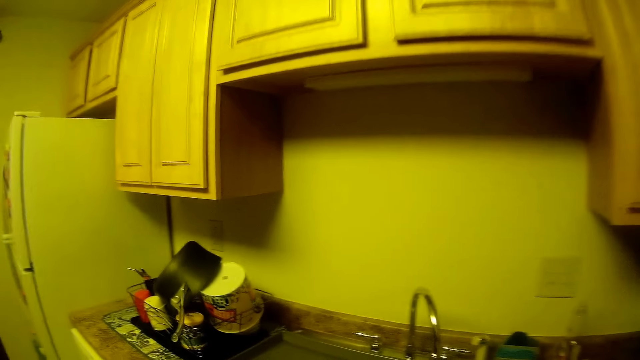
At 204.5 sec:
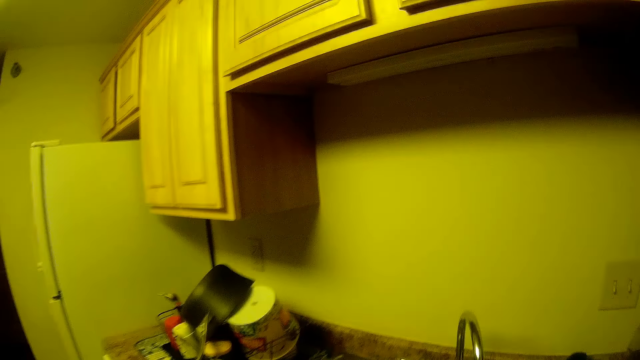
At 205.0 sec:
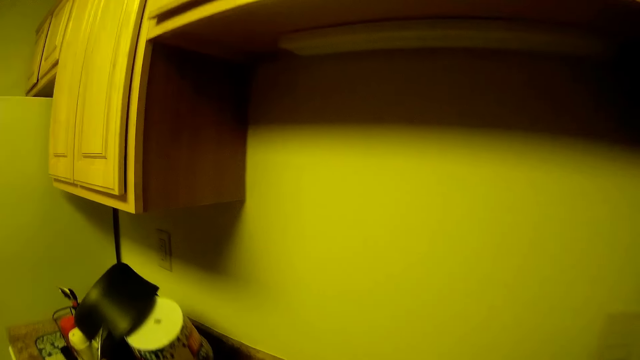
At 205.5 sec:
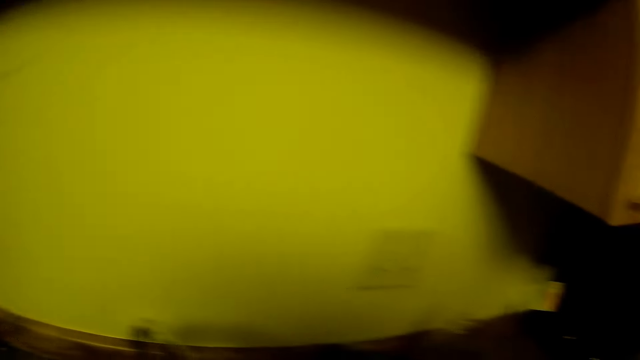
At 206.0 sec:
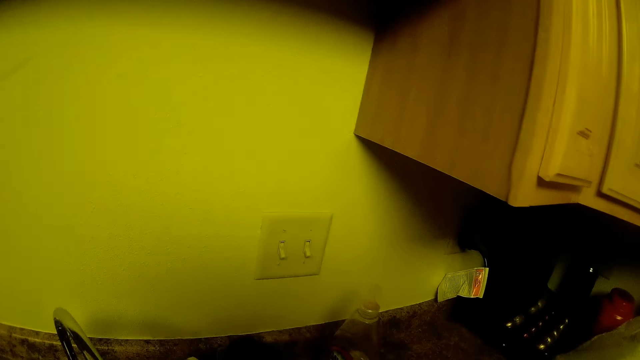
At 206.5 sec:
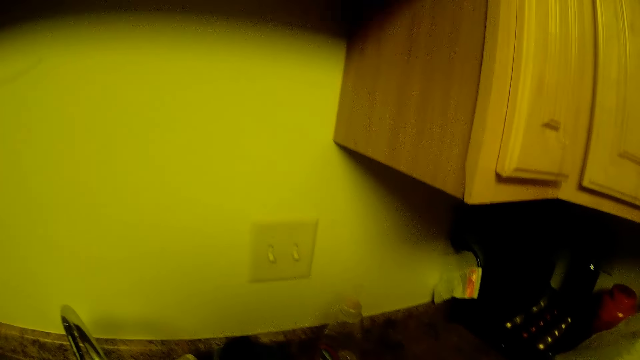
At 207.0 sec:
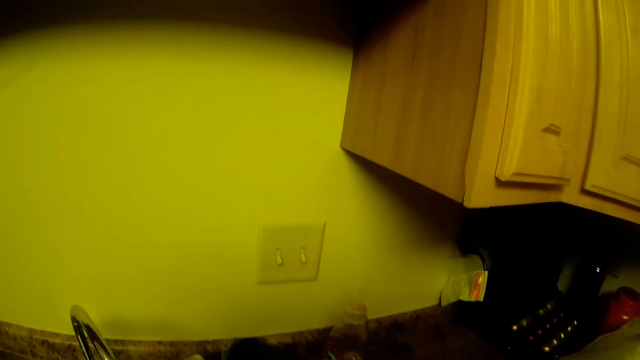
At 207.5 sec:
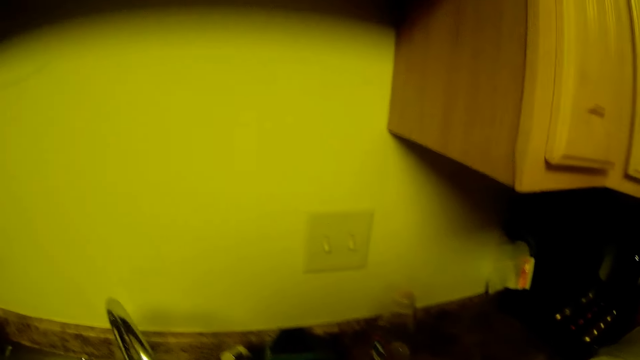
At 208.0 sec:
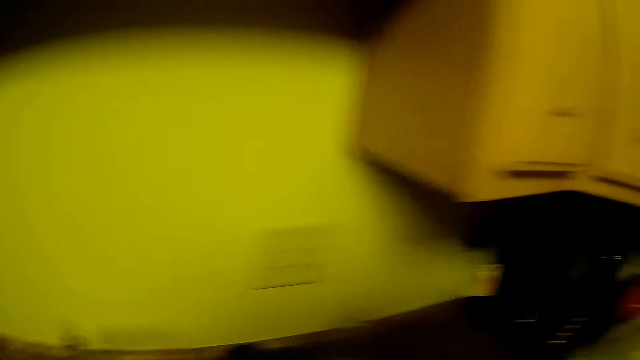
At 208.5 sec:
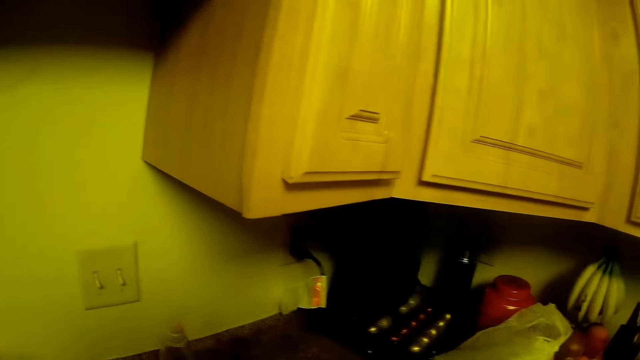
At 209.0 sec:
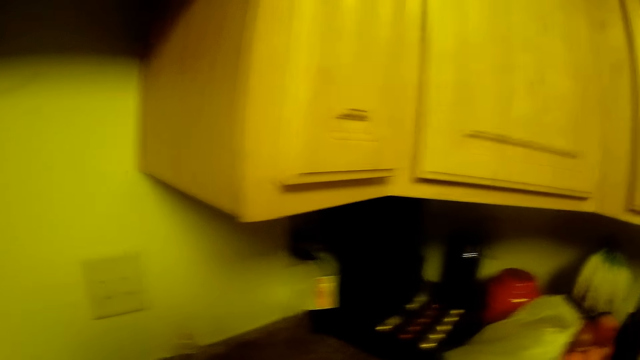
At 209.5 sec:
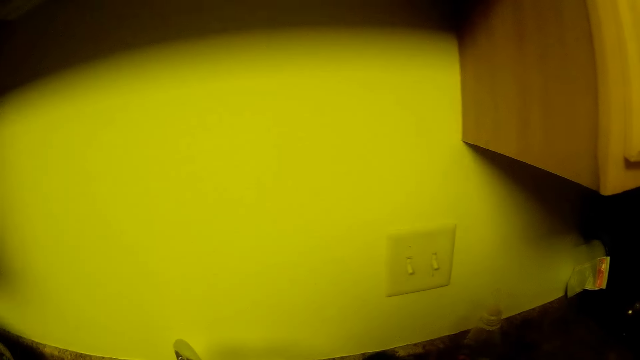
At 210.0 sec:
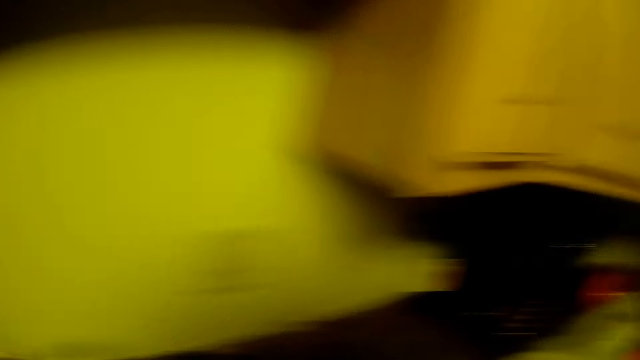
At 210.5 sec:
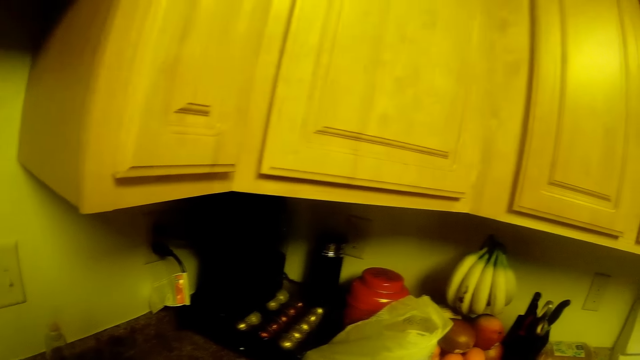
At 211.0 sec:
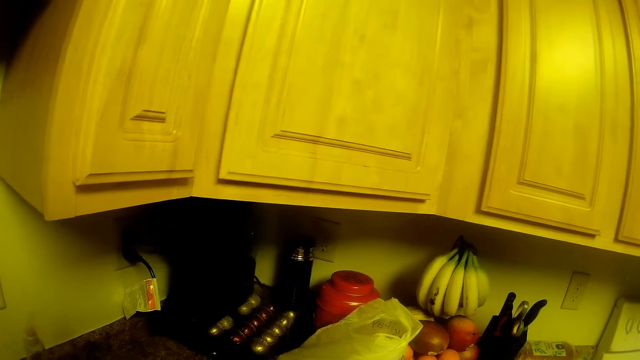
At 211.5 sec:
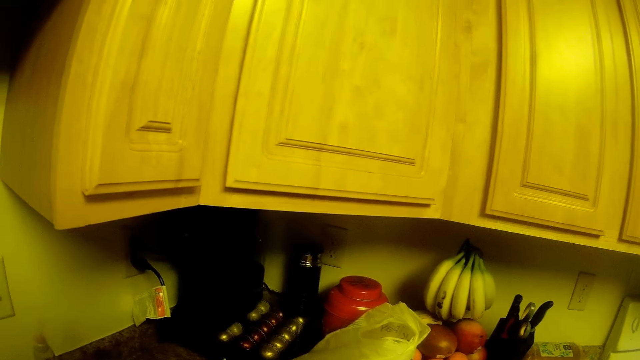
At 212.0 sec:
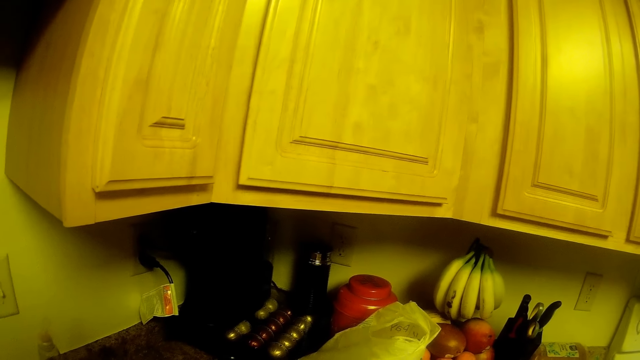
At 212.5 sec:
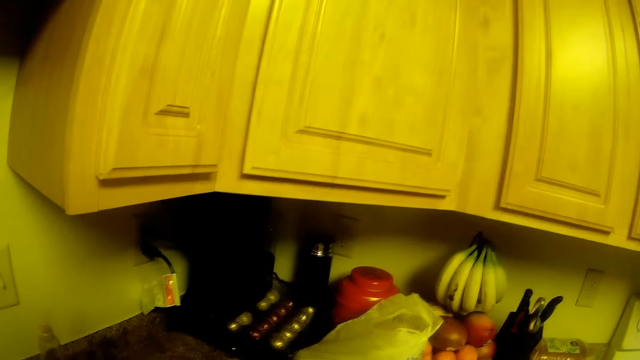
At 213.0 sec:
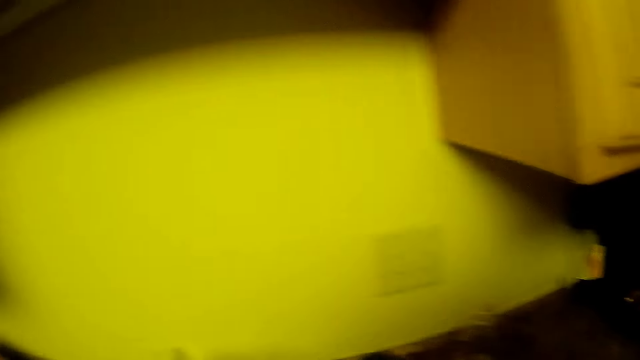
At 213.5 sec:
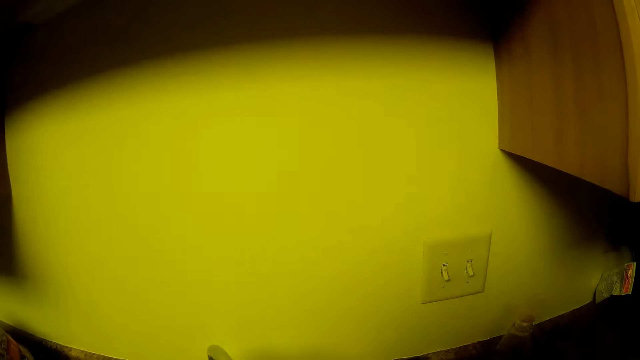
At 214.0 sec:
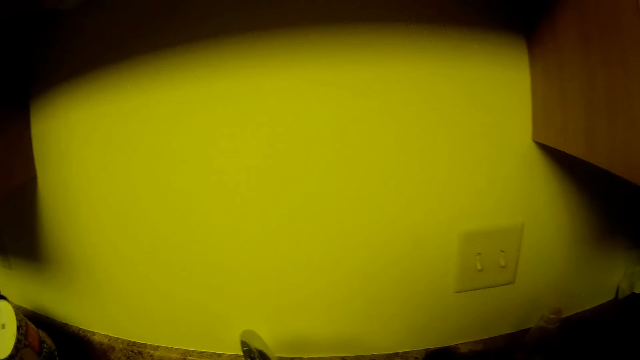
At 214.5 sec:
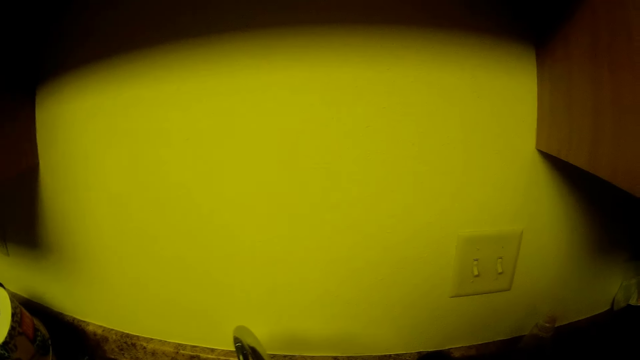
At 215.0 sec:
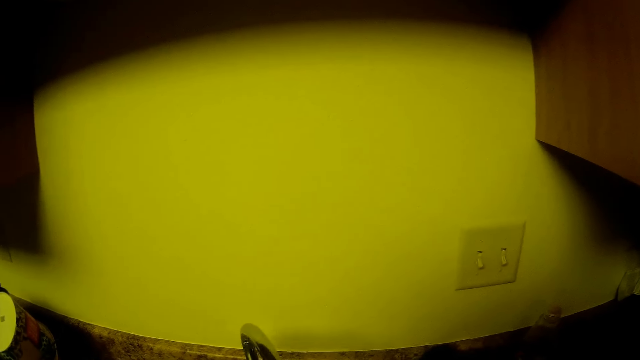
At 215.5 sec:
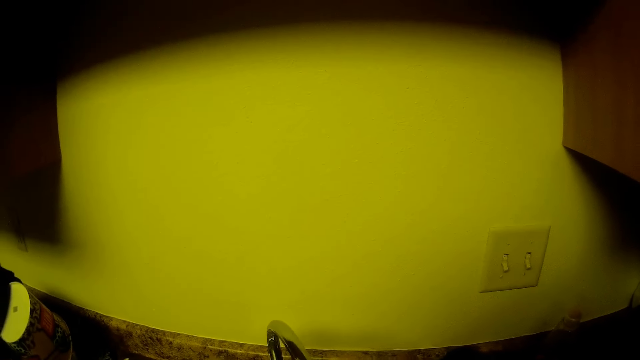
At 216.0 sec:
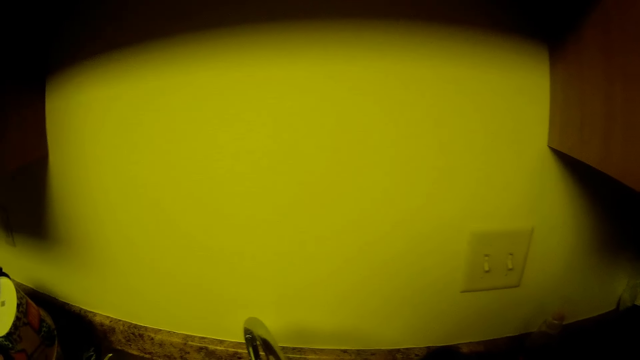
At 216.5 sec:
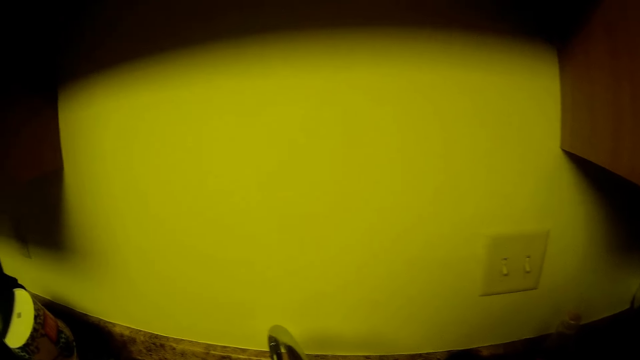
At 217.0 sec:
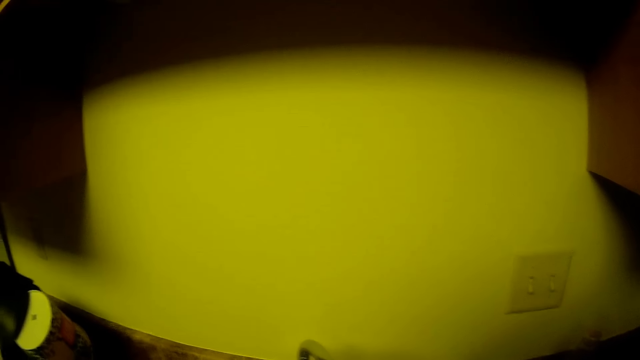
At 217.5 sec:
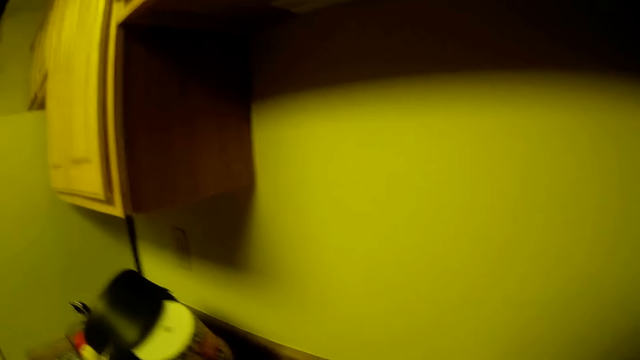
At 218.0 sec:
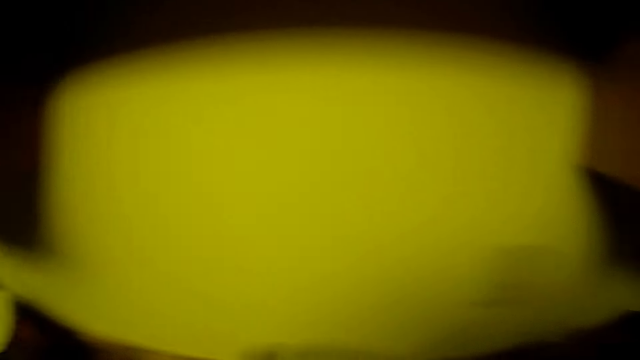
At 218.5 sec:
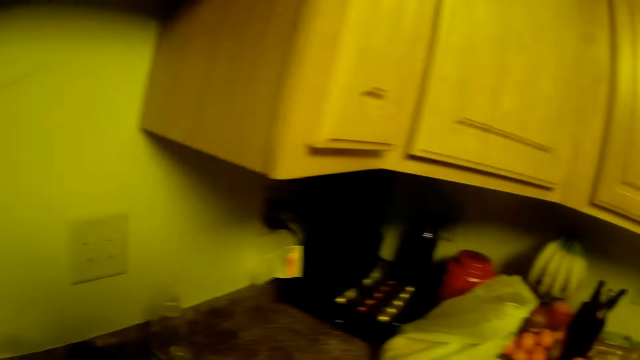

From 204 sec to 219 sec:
The camera wearer opens a tap of water. They look around the kitchen table. A woman converses with the camera wearer.

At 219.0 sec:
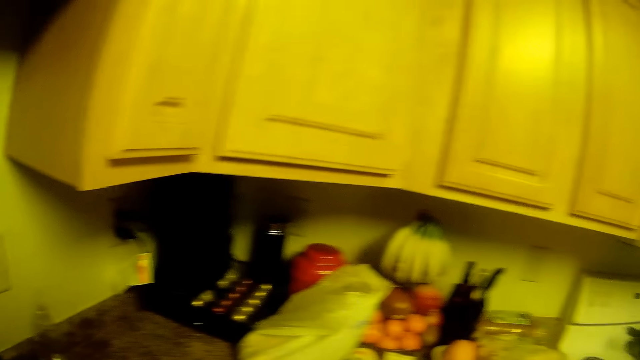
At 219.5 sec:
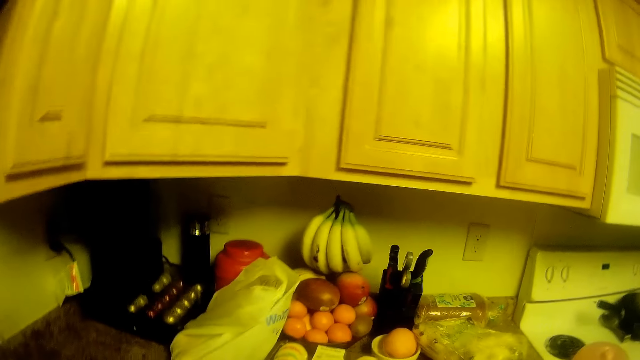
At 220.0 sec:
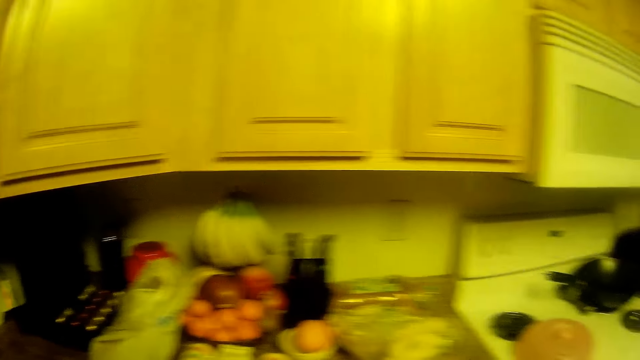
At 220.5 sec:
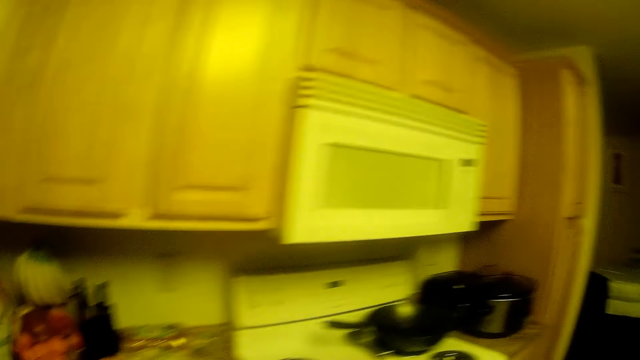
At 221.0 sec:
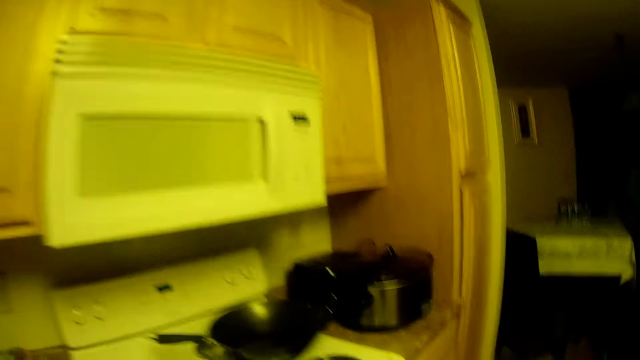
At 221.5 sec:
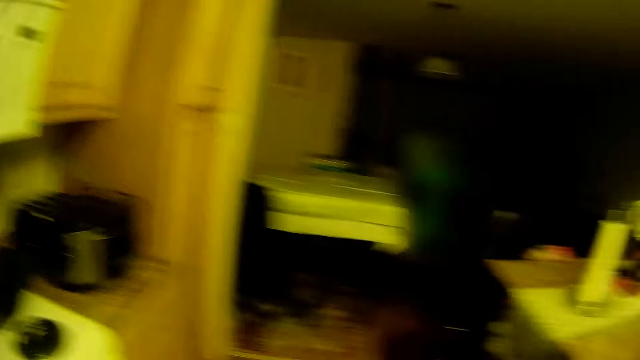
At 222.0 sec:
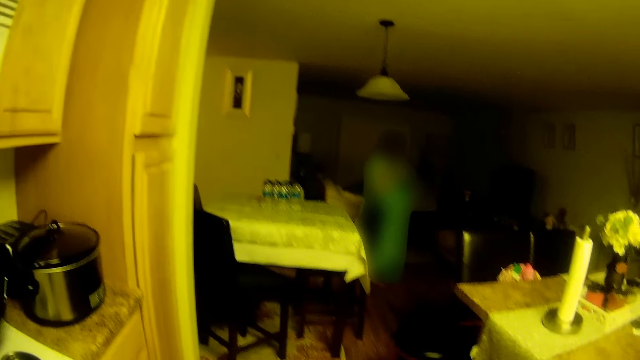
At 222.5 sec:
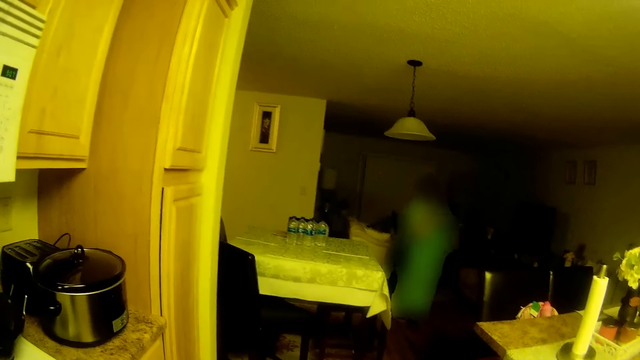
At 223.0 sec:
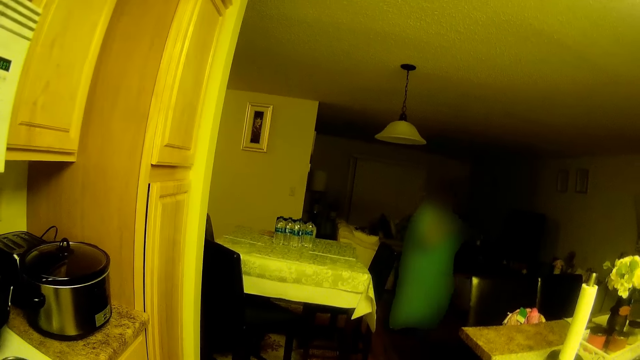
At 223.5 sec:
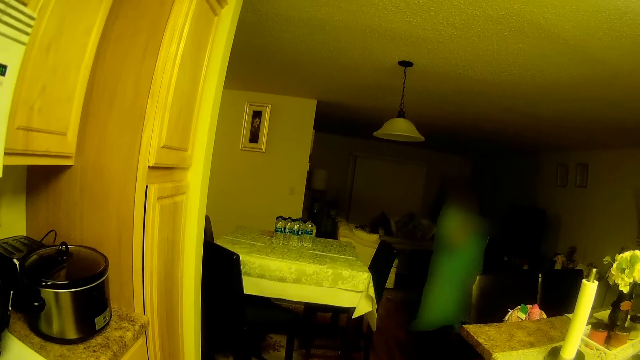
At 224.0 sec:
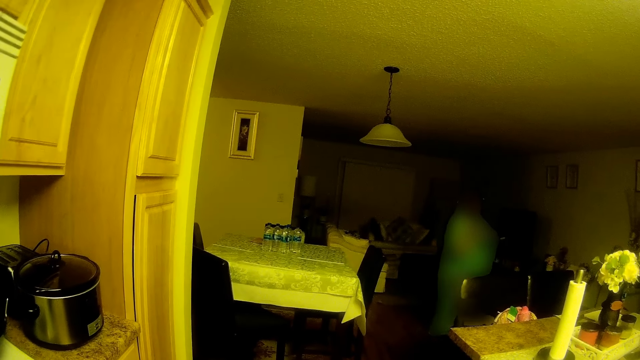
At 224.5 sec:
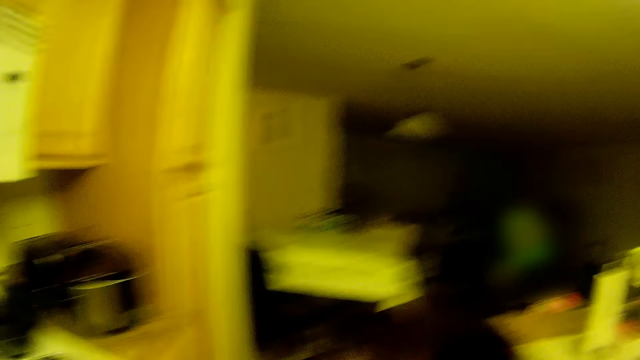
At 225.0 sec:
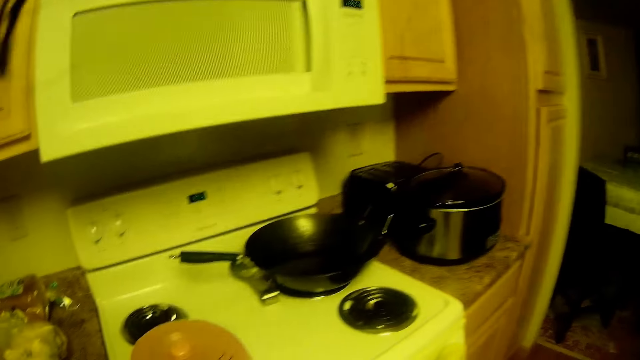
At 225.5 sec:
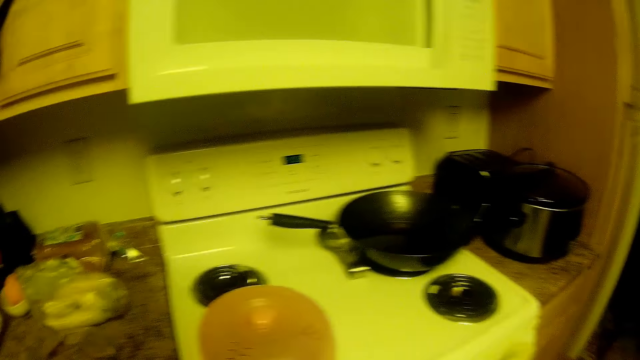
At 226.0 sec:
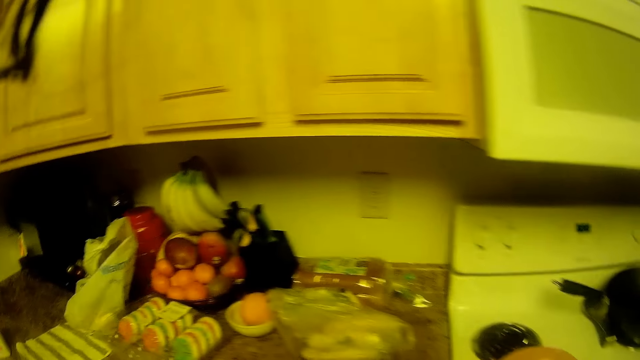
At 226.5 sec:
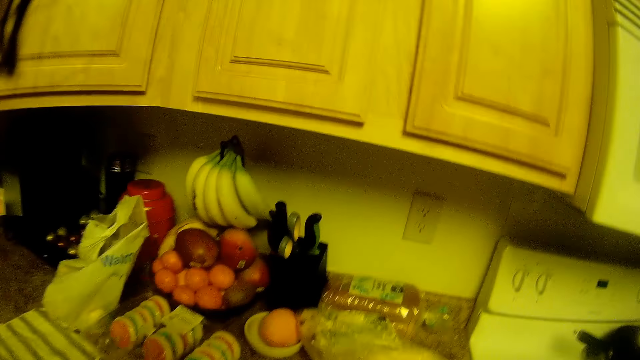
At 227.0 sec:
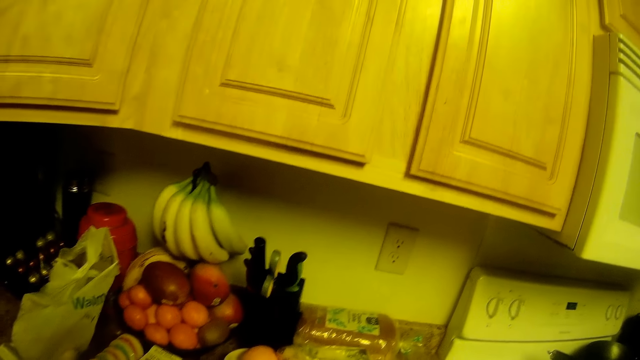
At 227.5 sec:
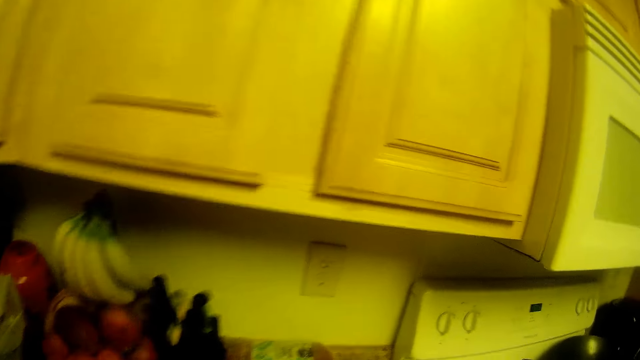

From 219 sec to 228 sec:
The woman walks behind the chair. The camera wearer looks at the kitchen table.
